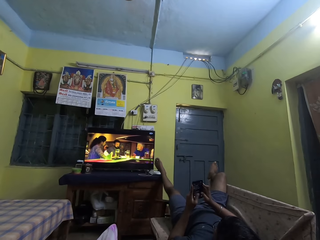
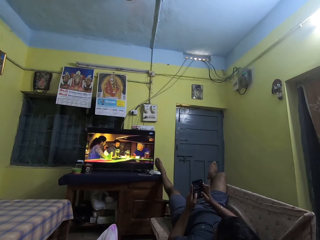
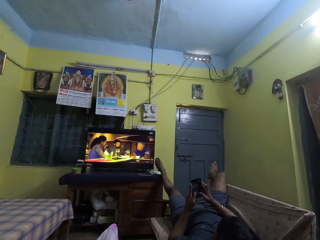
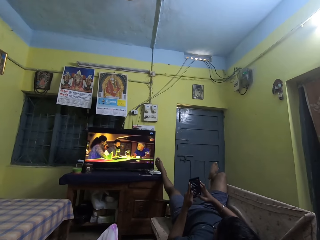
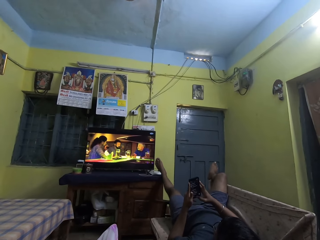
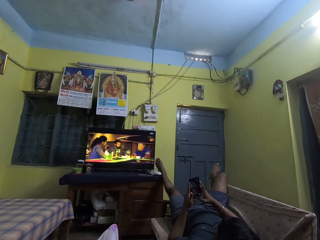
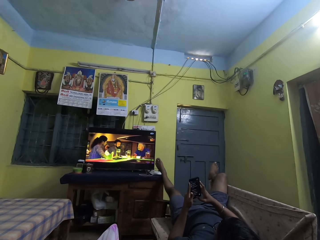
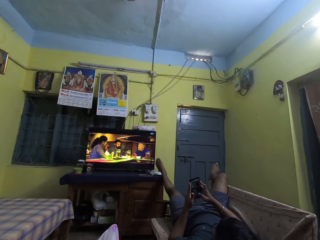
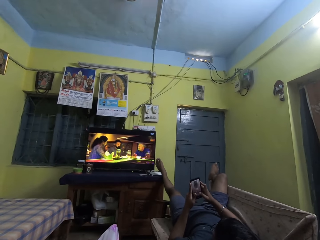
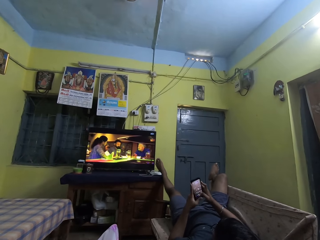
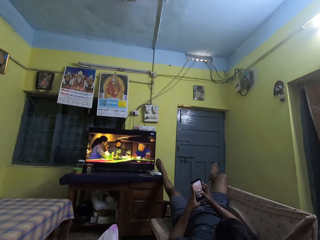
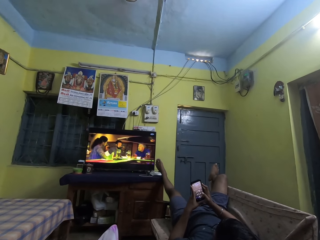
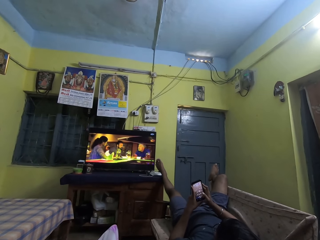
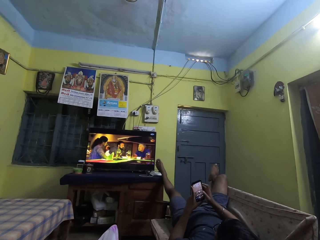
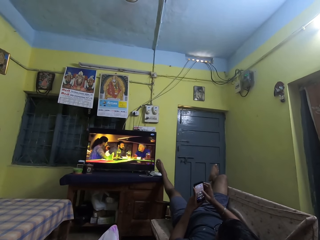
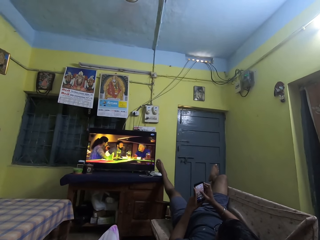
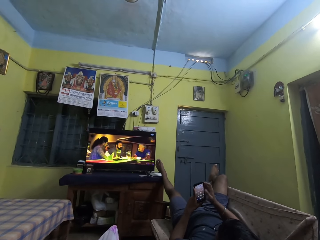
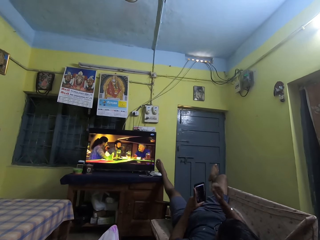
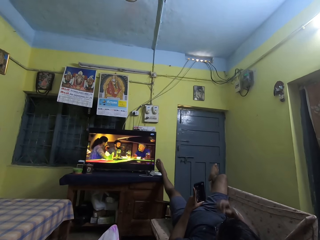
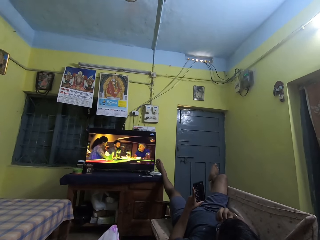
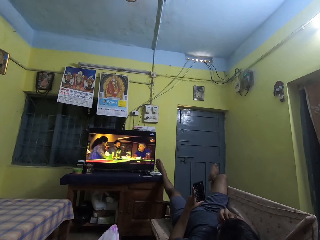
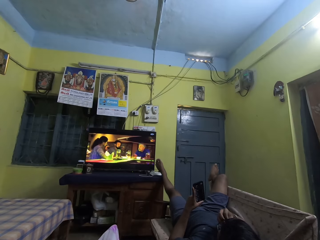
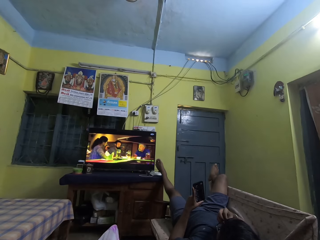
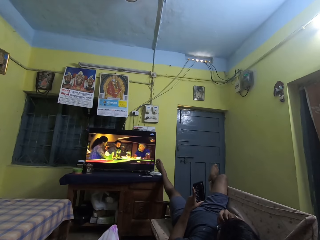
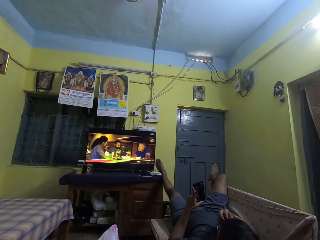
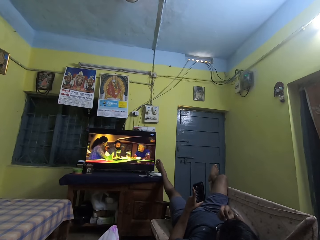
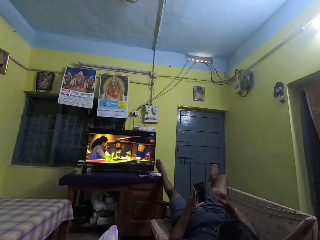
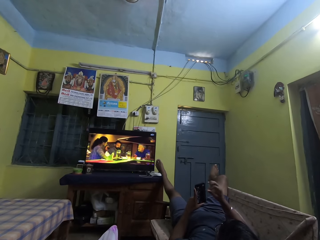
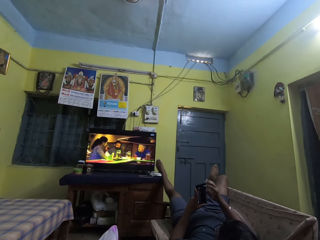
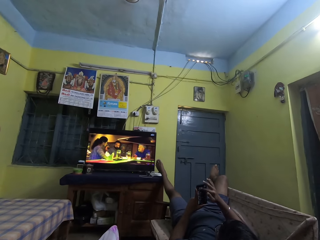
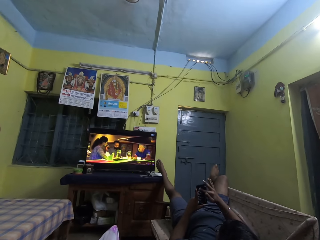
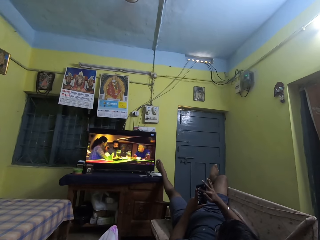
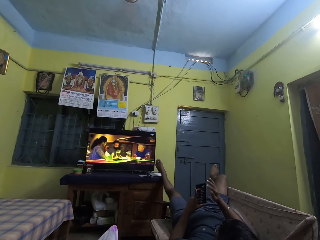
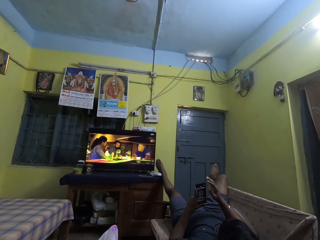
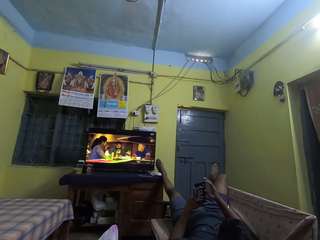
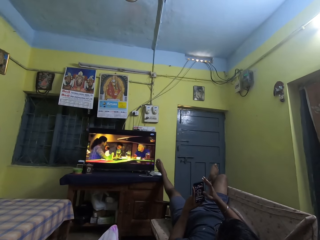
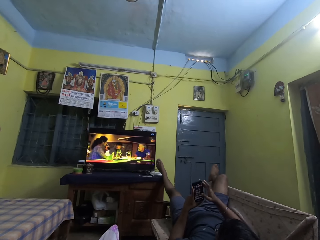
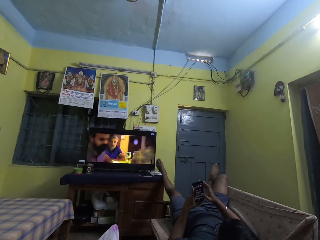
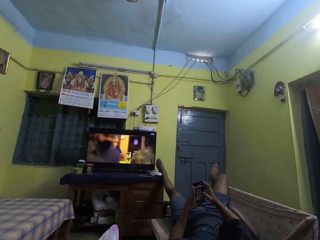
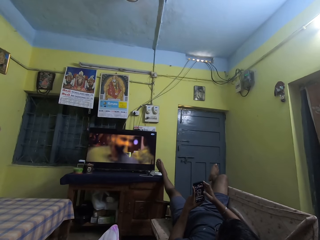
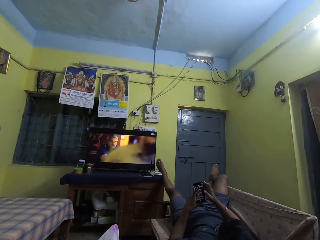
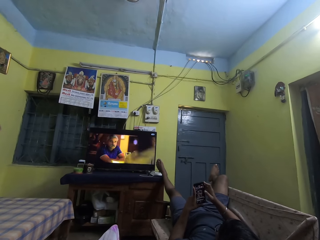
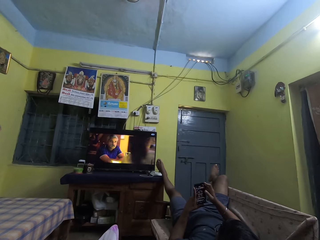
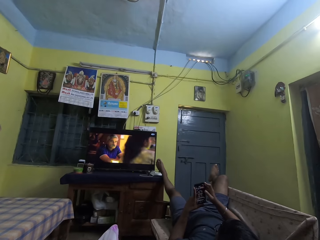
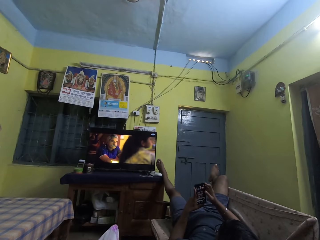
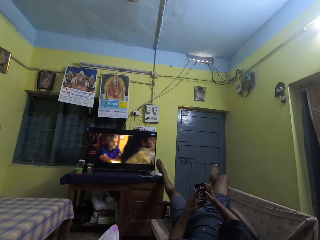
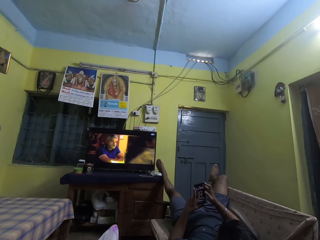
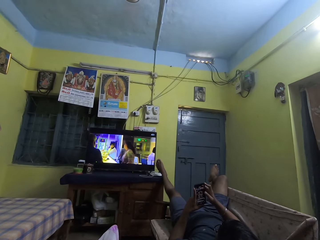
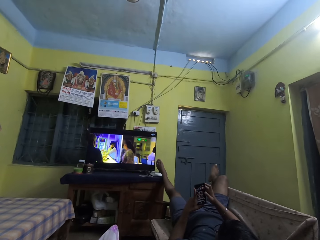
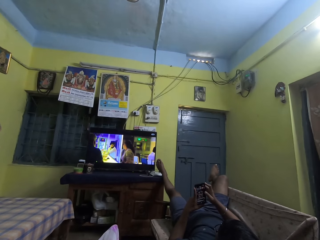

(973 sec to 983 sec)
A man scratches his eyes with his right hand. The man operates the phone in his hands.

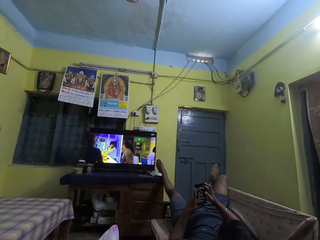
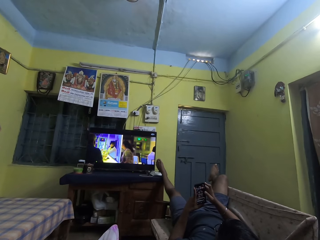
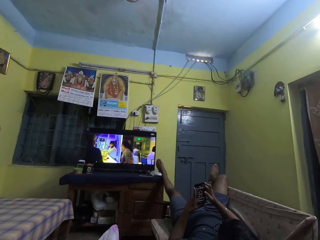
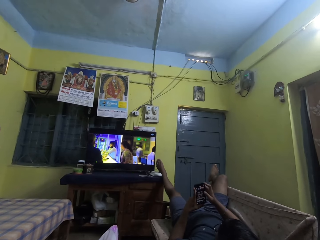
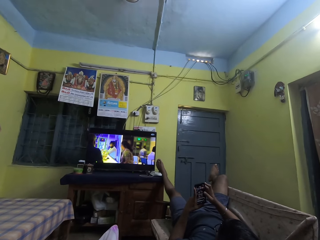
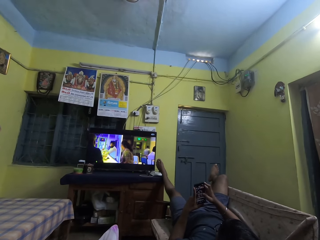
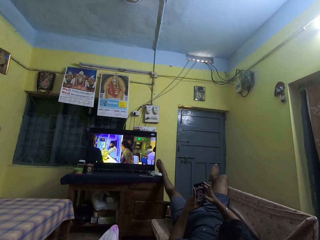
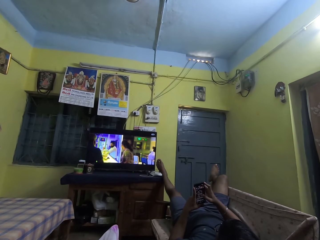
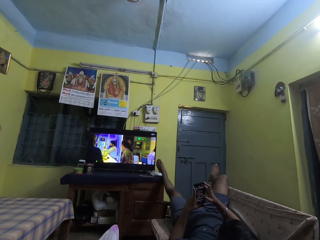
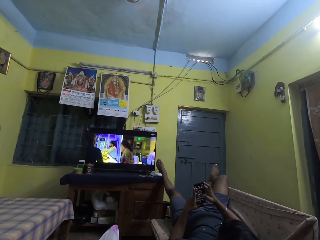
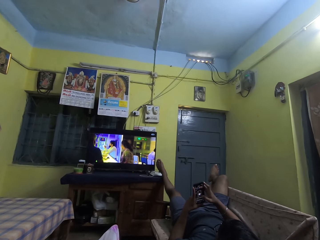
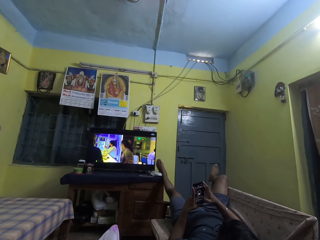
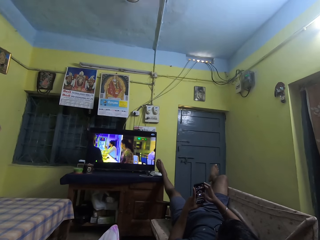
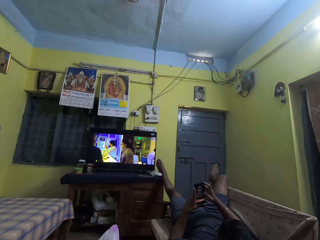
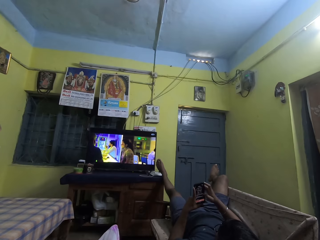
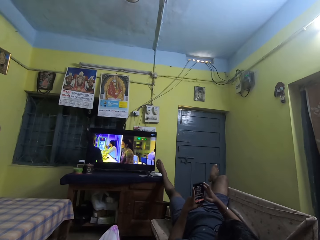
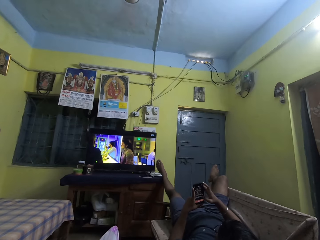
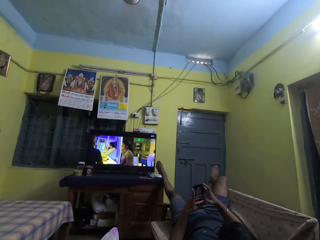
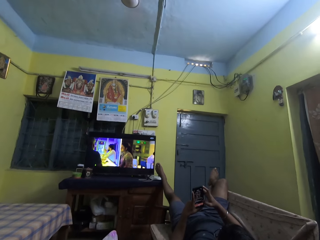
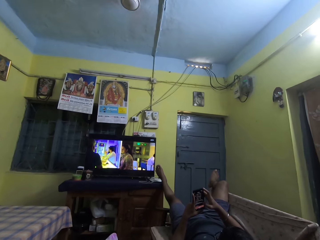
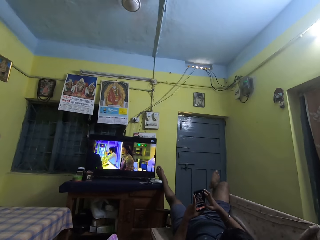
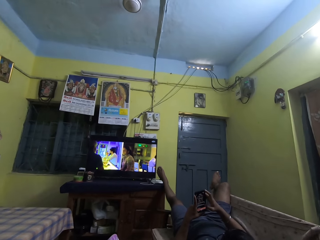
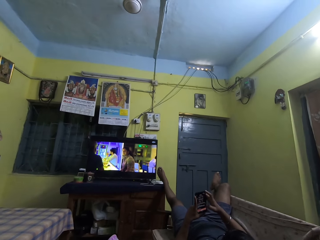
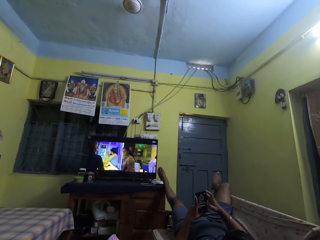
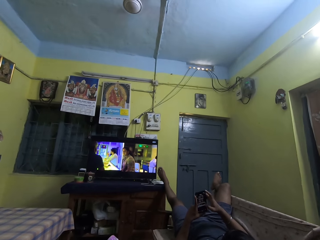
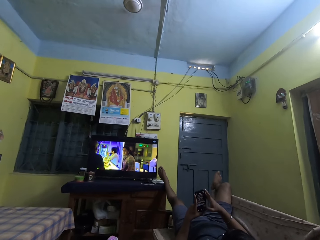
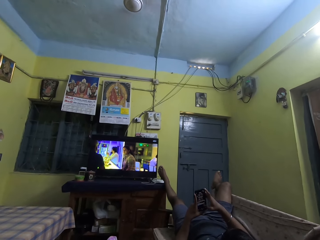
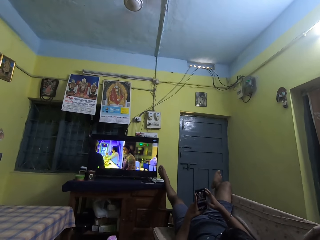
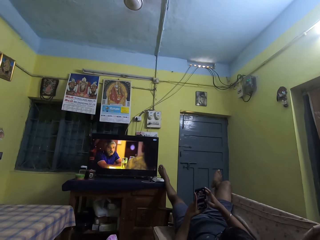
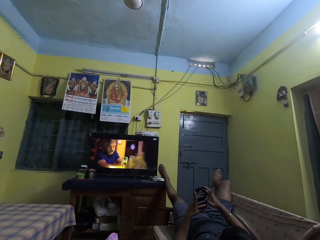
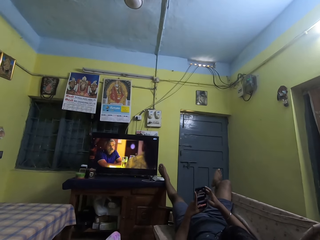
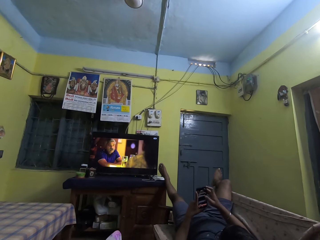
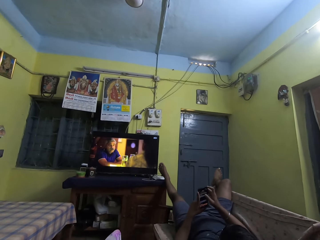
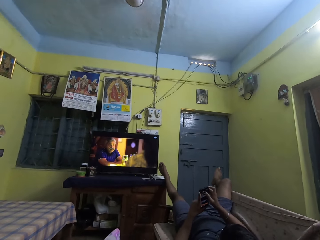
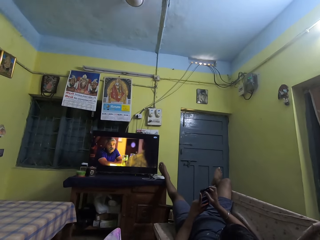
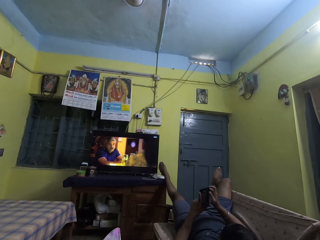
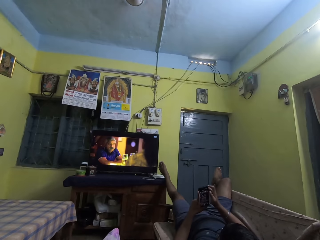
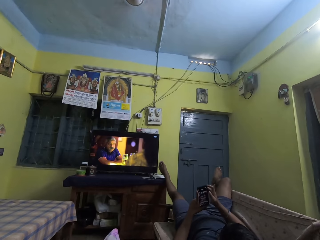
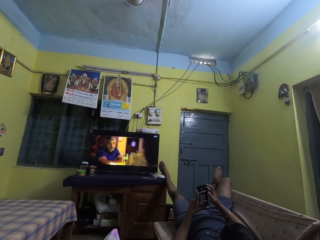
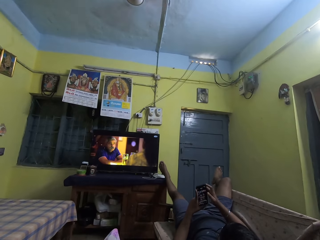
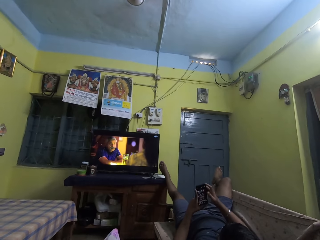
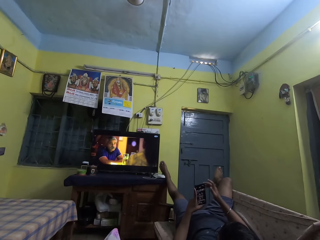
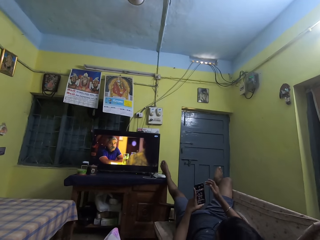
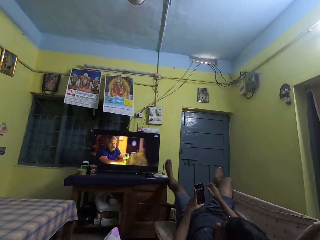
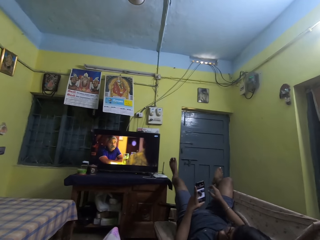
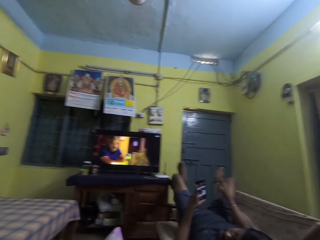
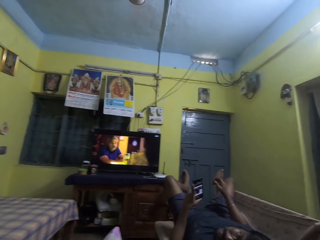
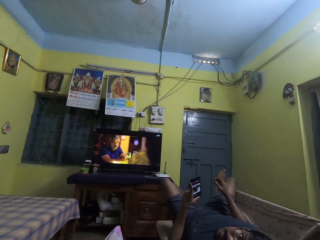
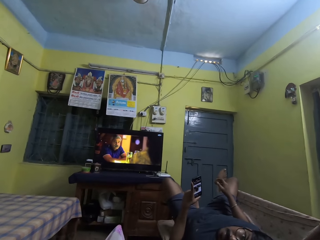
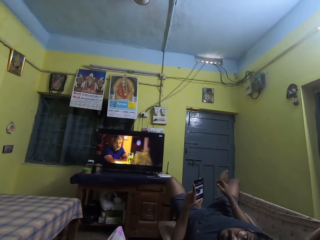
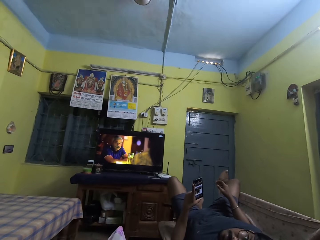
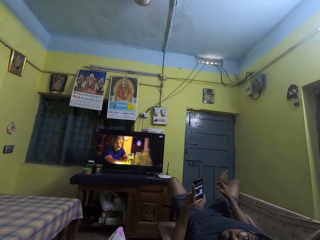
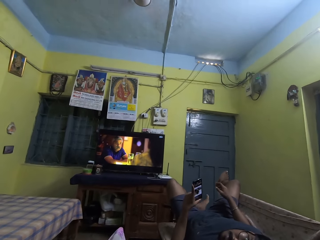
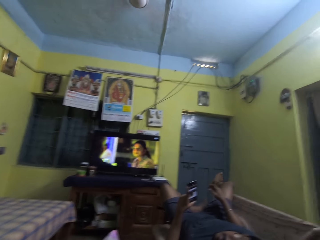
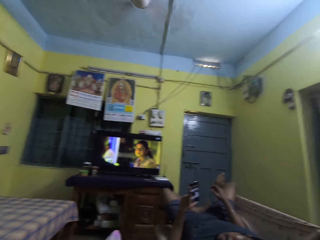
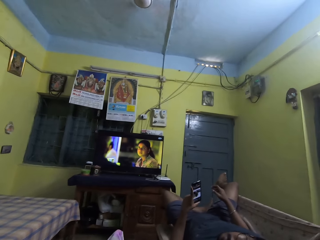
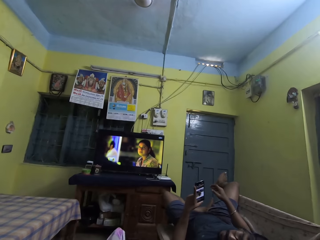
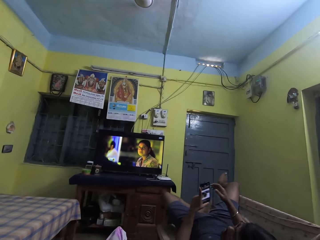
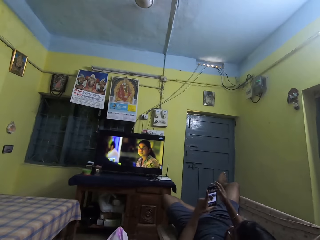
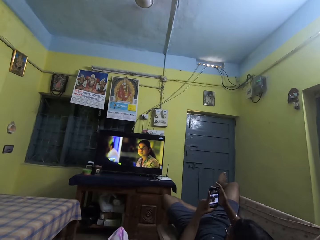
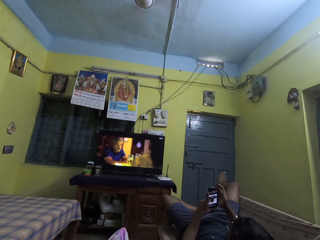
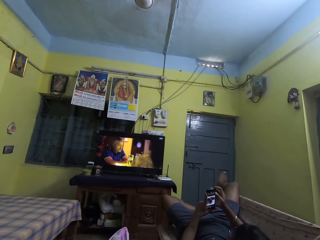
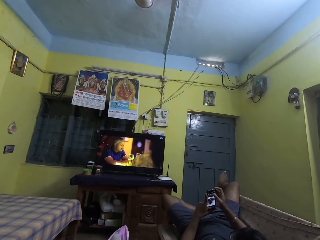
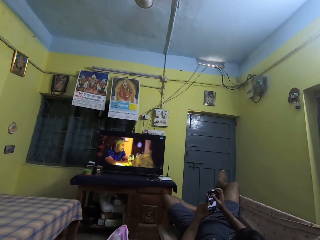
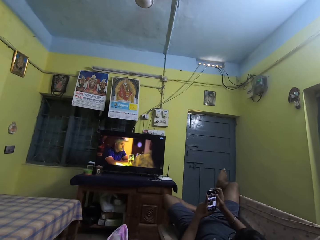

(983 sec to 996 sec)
The camera wearer converses with the man. The man places his left leg on the chair in the sitting room. The man operates the phone in his hands.
